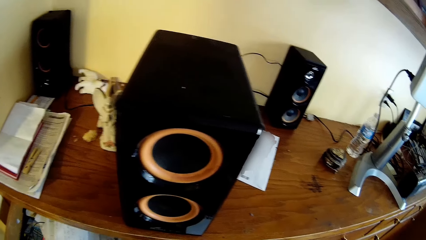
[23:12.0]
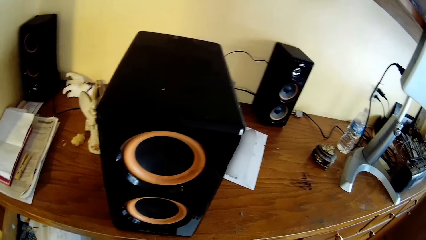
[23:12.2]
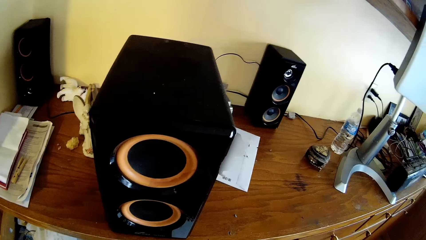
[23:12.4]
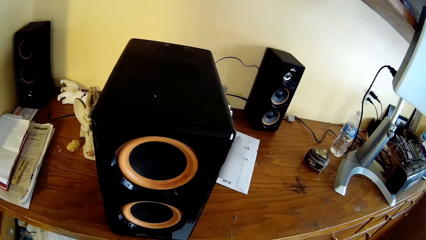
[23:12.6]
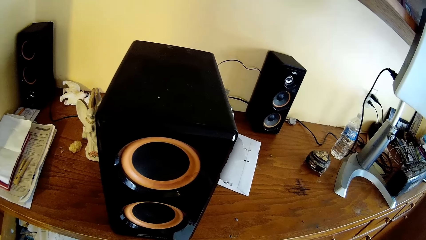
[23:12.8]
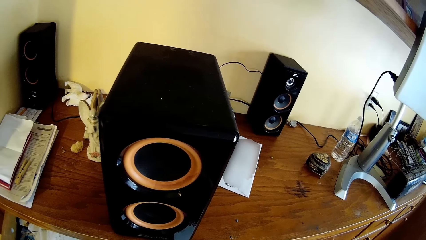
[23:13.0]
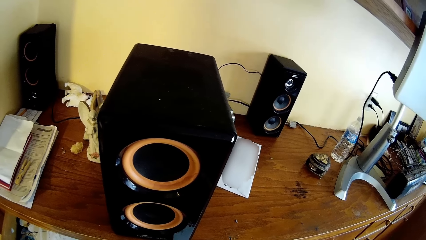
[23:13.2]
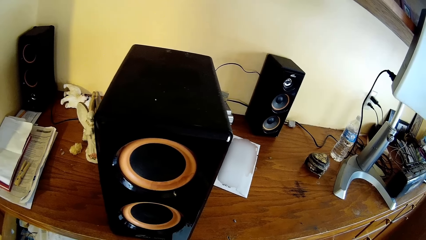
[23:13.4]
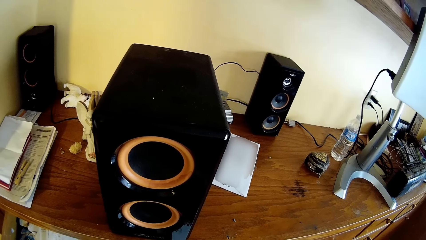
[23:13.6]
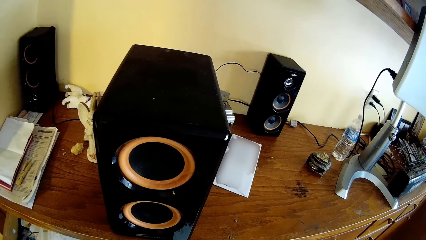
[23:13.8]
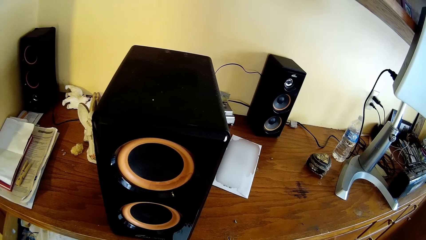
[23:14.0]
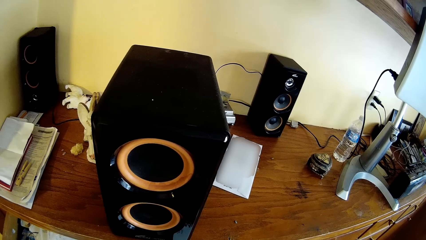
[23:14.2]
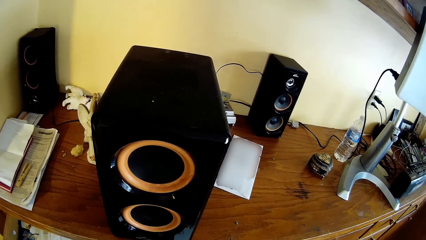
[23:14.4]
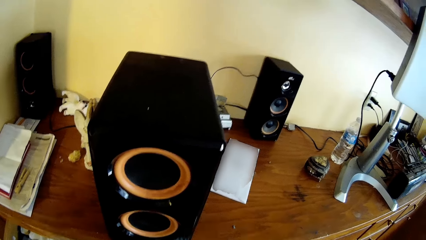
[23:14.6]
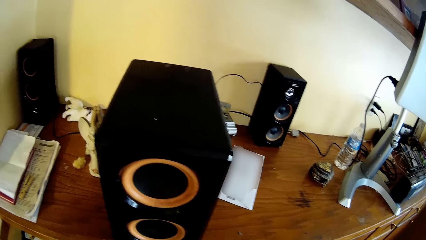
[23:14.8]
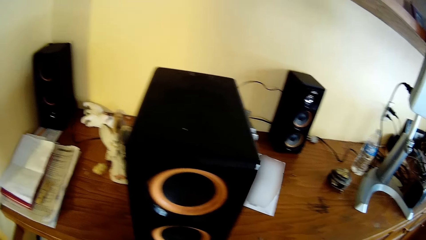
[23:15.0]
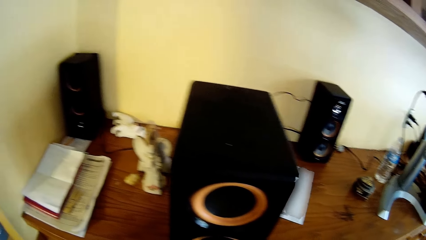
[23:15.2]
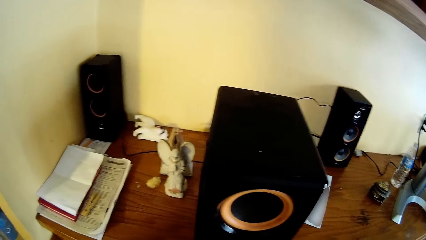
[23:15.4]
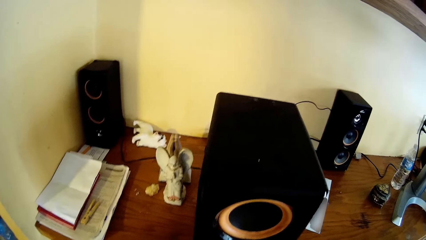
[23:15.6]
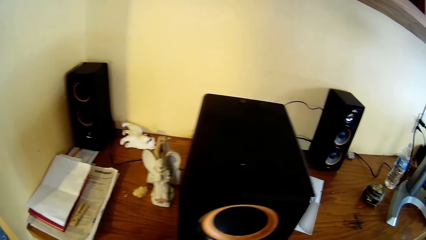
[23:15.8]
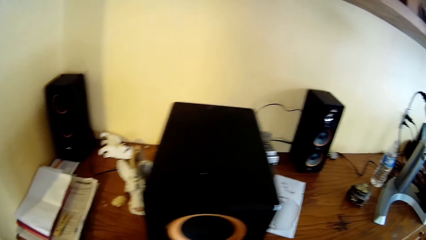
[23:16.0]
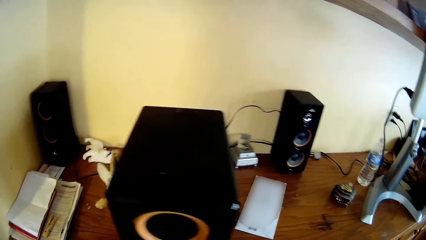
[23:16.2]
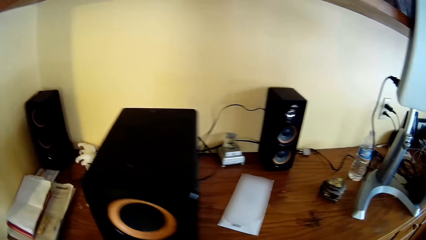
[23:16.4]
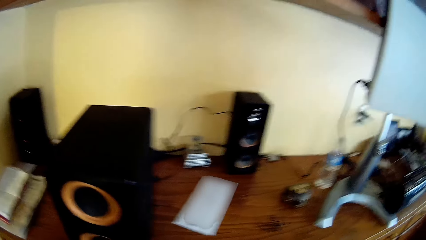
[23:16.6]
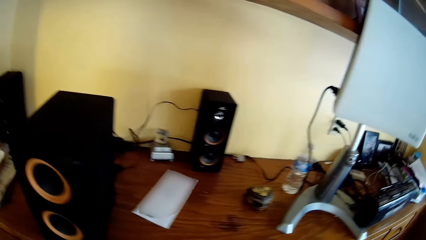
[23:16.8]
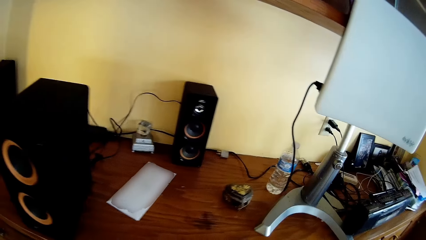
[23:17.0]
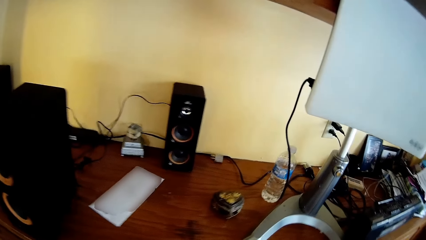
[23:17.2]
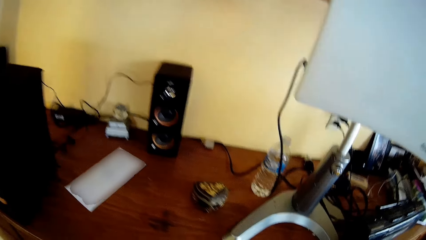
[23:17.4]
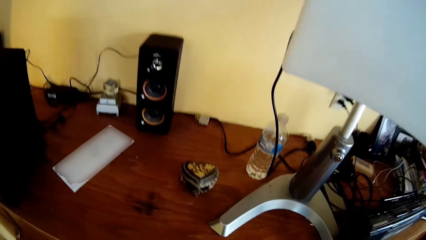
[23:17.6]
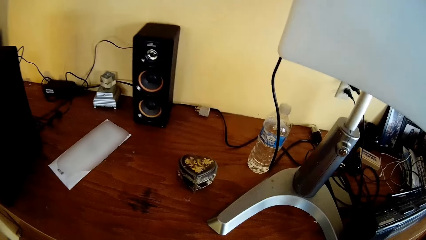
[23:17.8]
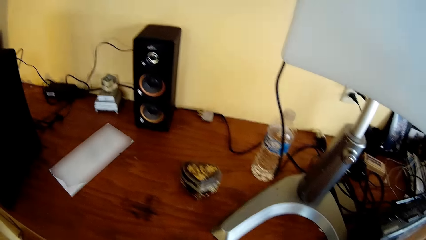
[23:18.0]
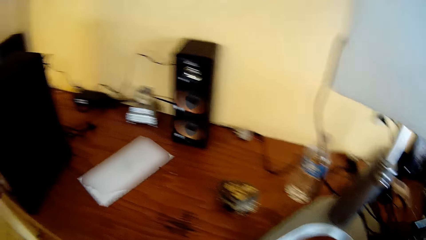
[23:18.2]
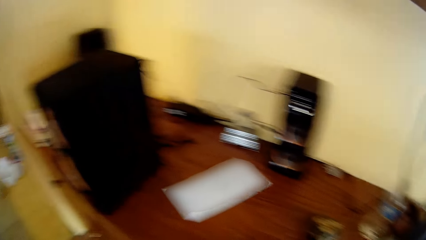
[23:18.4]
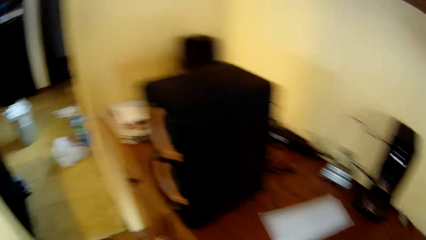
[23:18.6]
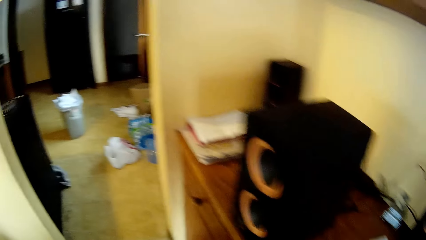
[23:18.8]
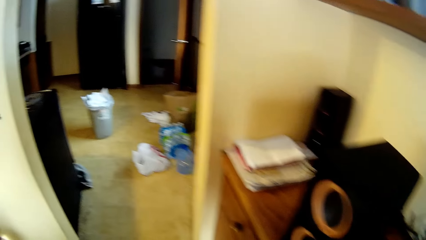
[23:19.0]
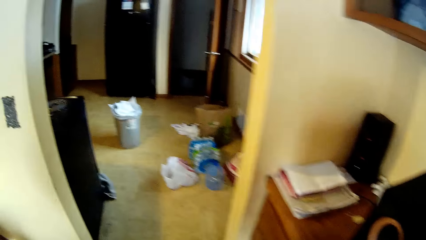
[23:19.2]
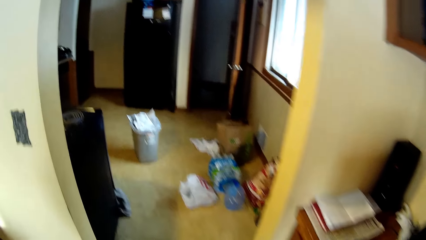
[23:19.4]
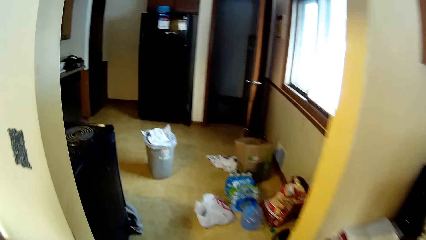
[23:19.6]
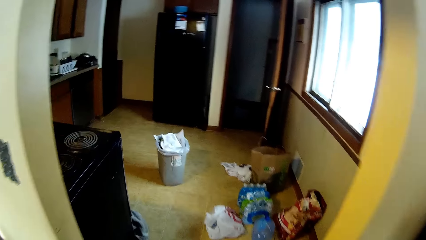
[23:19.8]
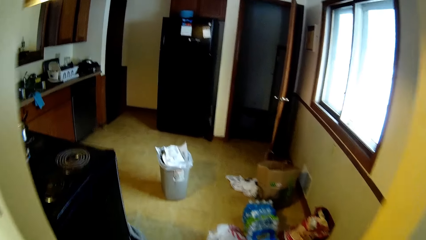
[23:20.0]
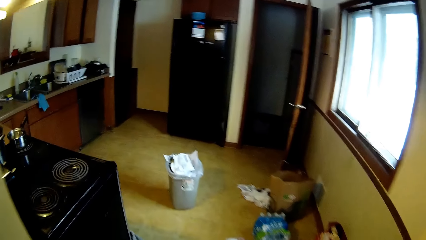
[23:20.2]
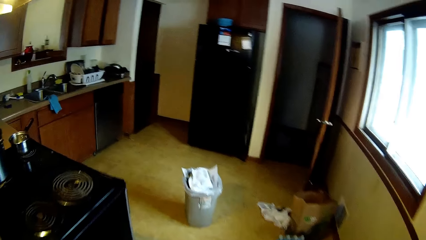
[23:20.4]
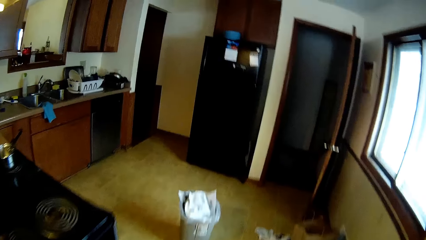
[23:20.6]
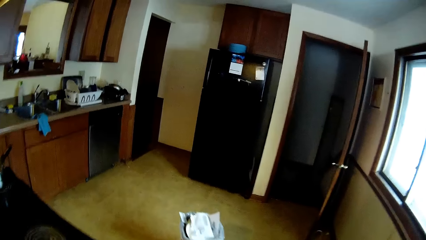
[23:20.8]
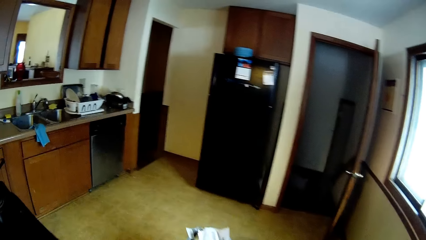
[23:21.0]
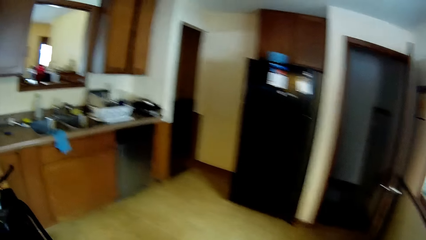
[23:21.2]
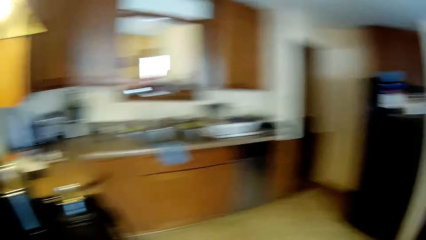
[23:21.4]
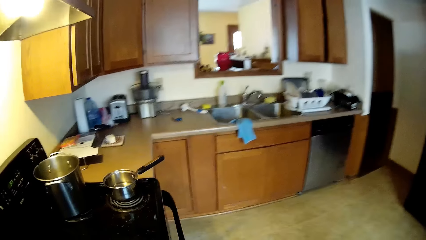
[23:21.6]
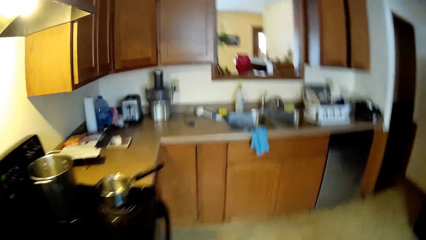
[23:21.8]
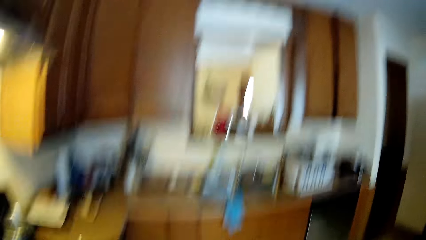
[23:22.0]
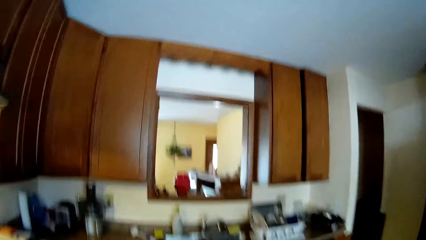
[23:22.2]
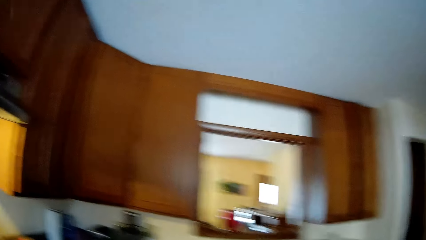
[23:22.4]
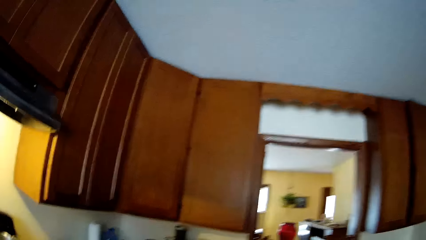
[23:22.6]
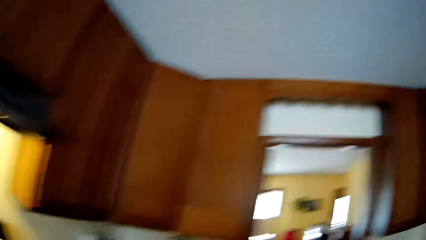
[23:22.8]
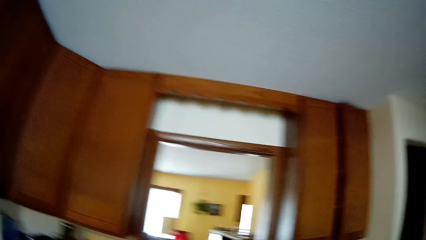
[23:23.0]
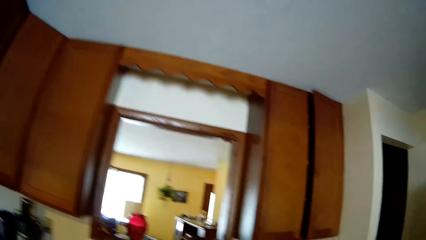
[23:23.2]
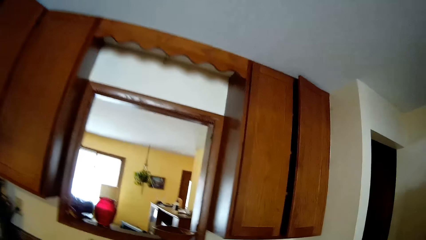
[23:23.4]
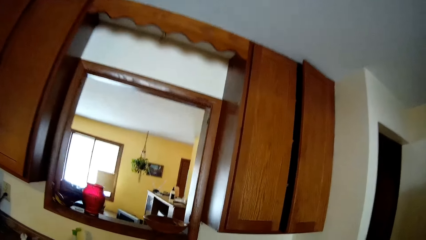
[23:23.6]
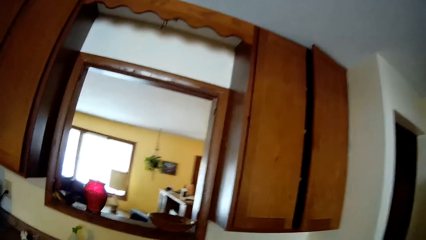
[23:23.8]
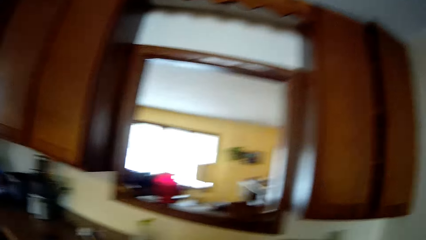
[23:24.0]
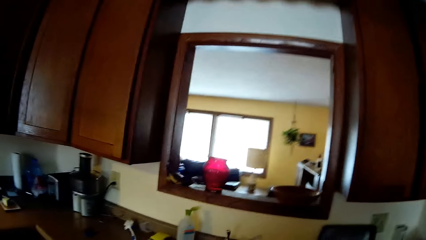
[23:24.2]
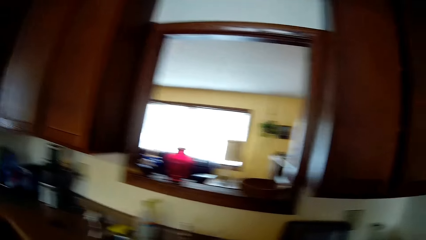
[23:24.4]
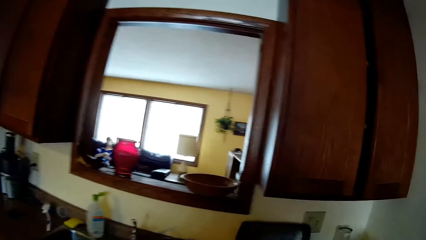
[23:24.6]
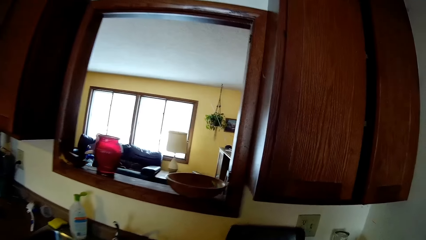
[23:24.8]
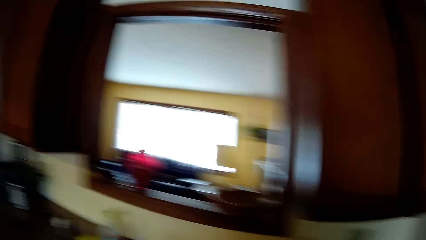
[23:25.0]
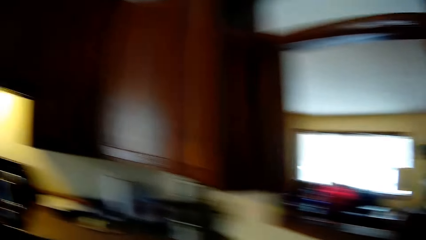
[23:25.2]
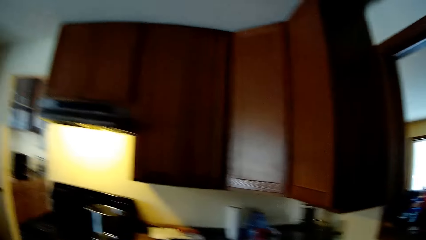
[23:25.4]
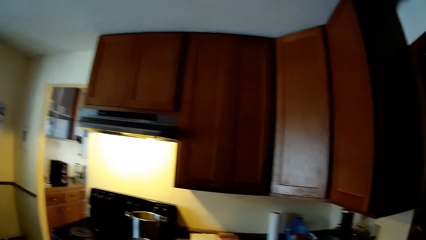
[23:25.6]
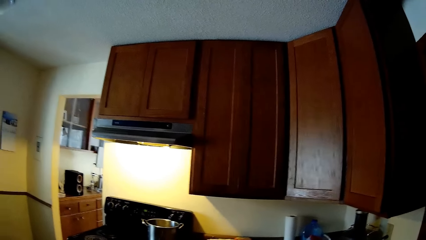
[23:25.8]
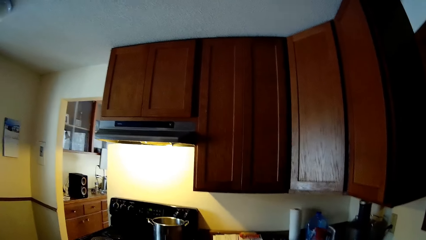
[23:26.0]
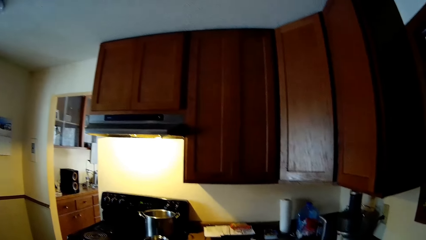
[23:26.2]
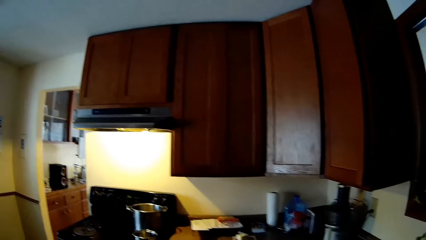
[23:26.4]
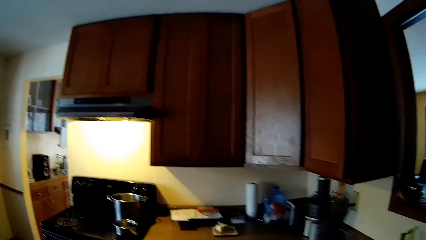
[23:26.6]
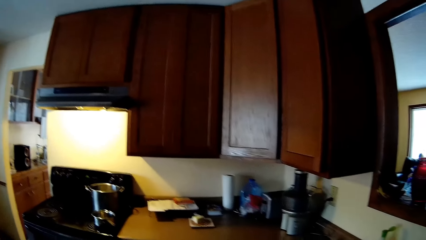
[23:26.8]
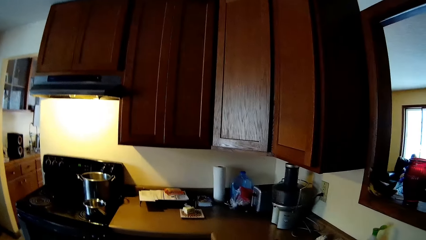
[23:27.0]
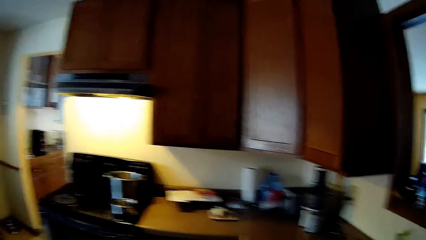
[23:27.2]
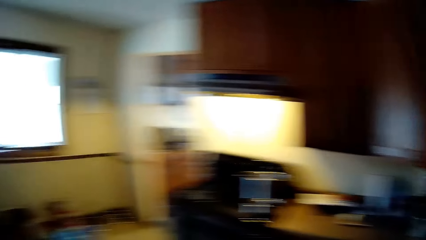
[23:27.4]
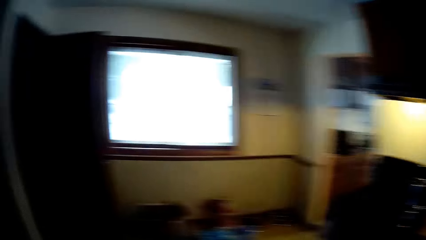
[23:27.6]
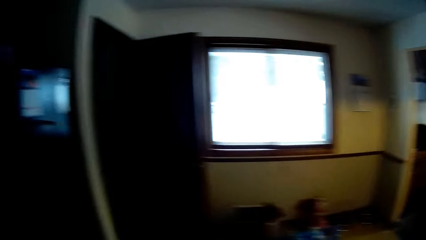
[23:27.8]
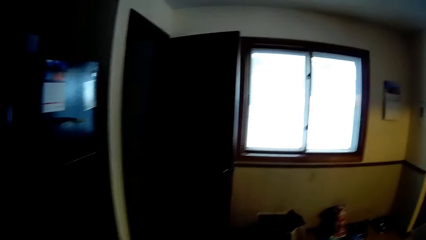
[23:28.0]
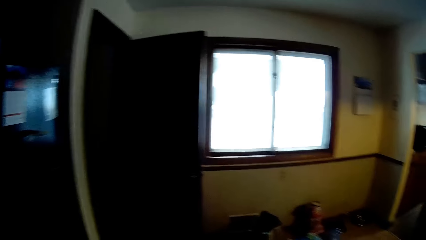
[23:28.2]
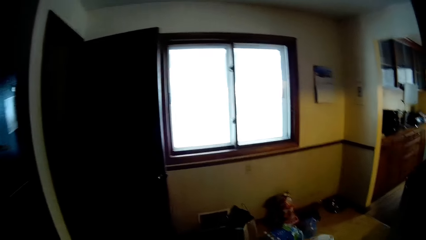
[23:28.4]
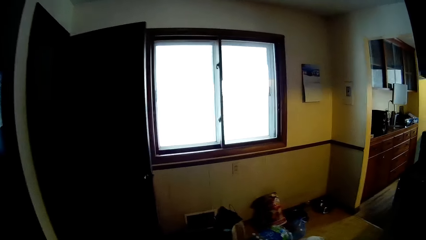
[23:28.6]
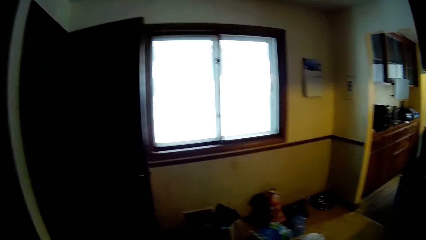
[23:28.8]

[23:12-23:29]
The camera wearer walks into a kitchen.
